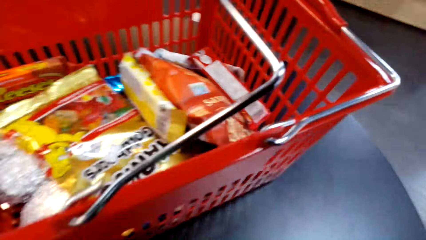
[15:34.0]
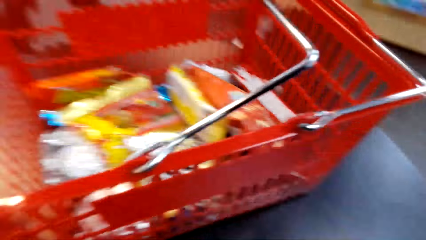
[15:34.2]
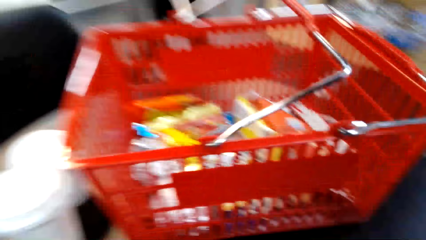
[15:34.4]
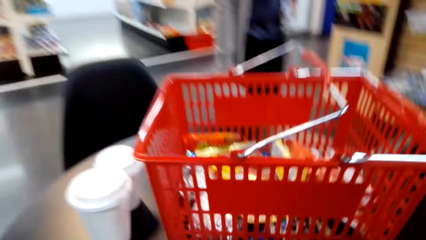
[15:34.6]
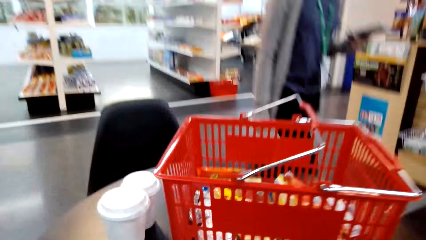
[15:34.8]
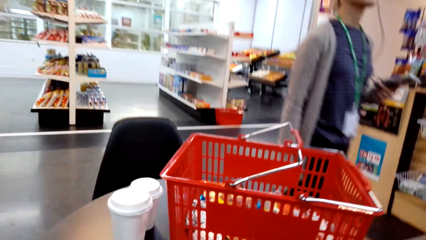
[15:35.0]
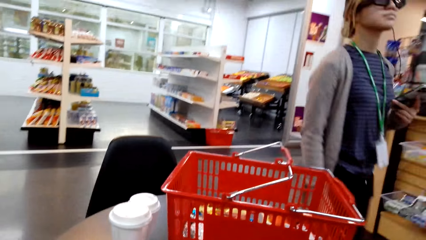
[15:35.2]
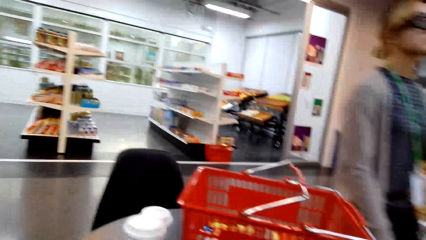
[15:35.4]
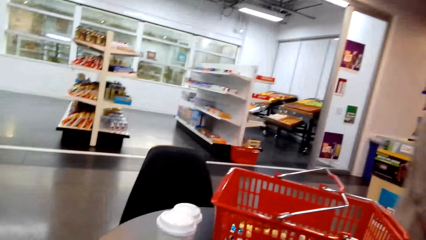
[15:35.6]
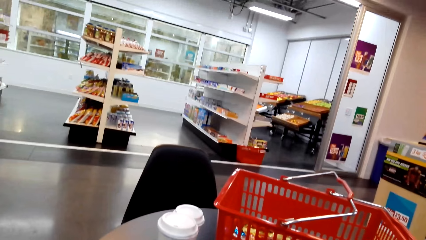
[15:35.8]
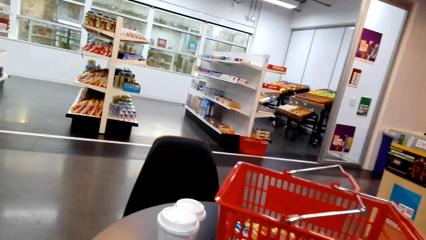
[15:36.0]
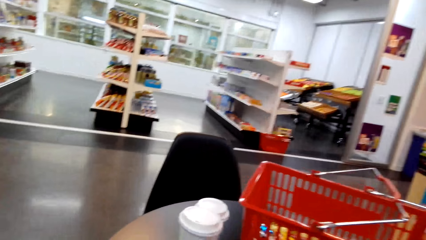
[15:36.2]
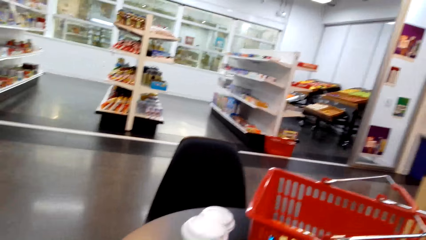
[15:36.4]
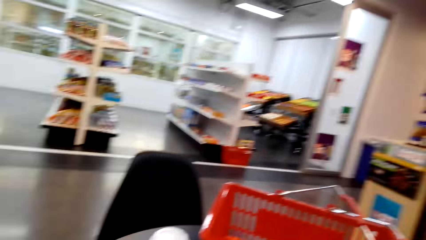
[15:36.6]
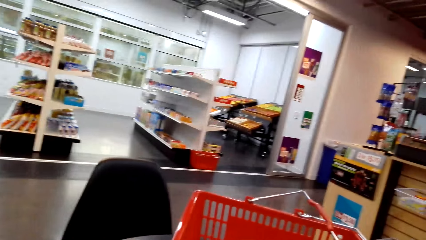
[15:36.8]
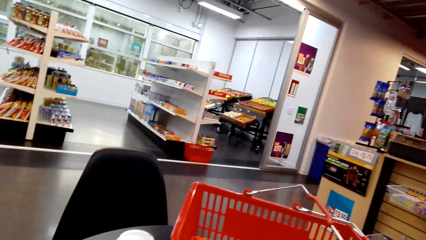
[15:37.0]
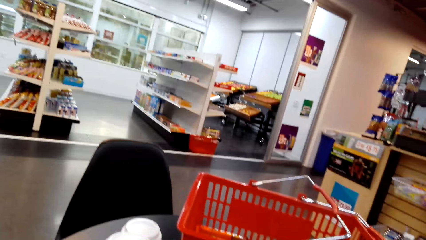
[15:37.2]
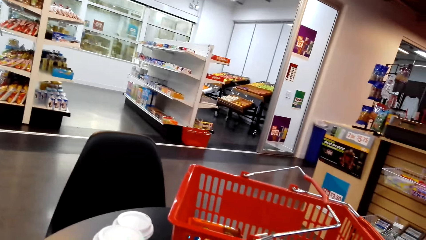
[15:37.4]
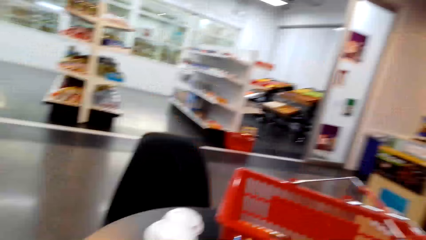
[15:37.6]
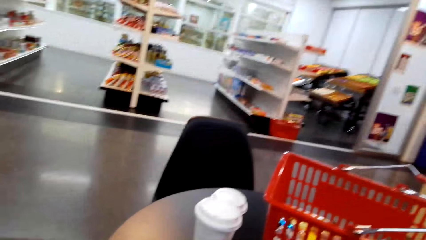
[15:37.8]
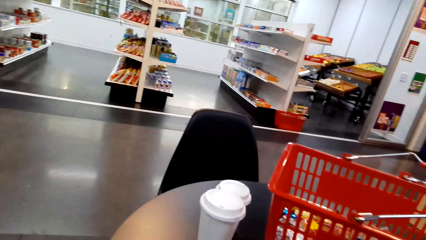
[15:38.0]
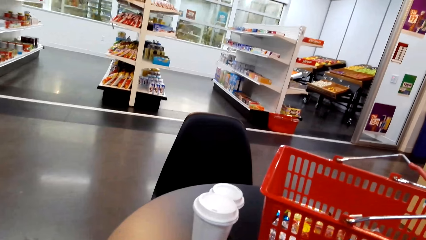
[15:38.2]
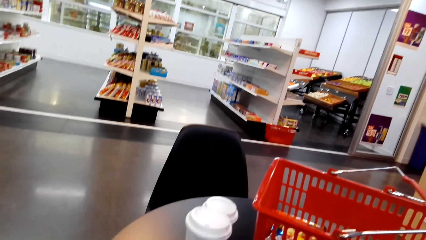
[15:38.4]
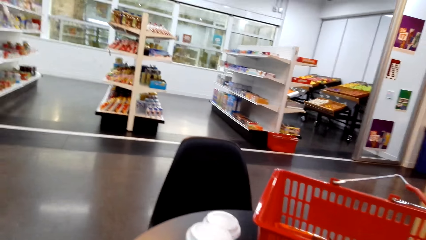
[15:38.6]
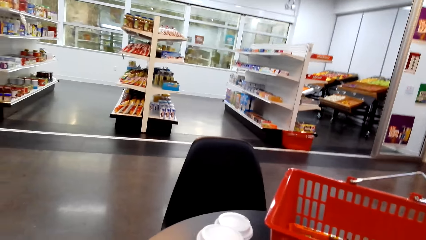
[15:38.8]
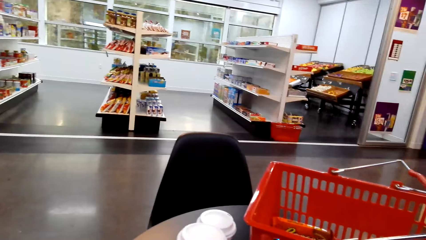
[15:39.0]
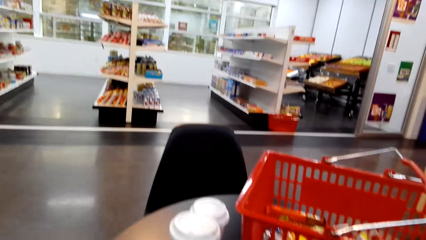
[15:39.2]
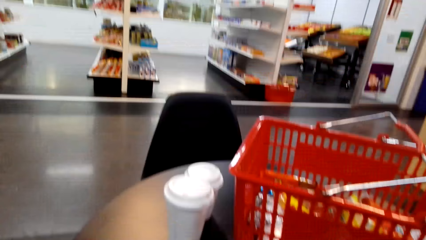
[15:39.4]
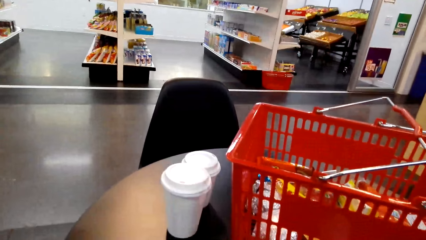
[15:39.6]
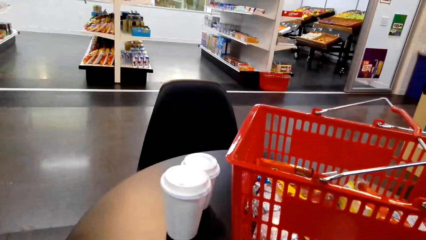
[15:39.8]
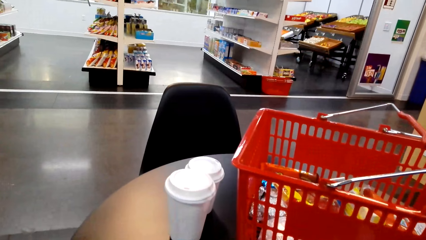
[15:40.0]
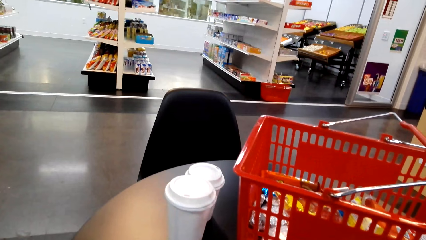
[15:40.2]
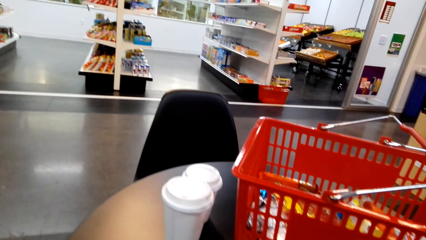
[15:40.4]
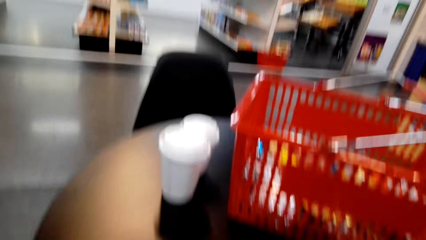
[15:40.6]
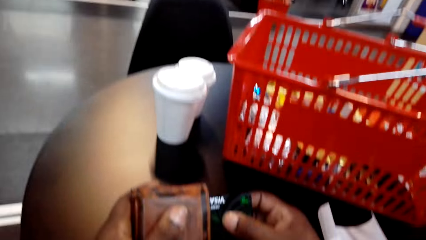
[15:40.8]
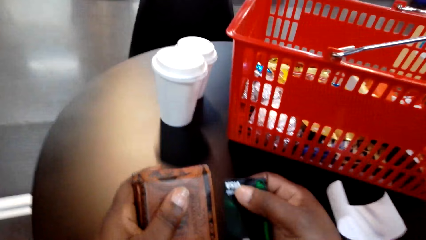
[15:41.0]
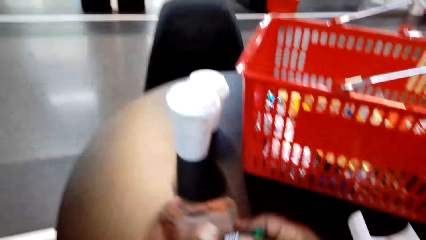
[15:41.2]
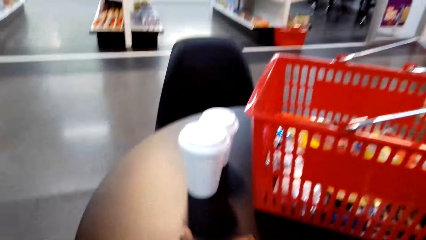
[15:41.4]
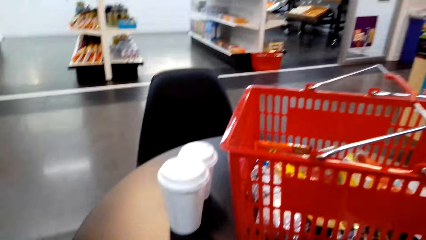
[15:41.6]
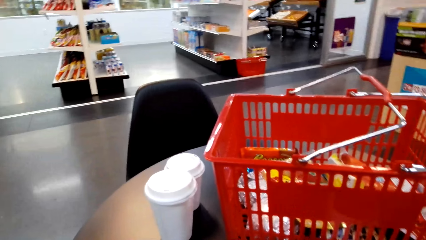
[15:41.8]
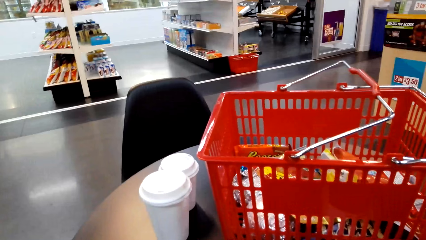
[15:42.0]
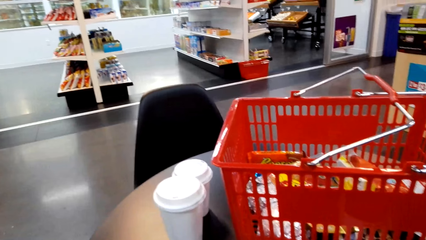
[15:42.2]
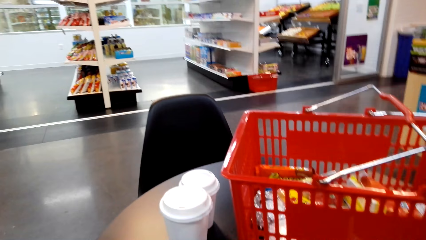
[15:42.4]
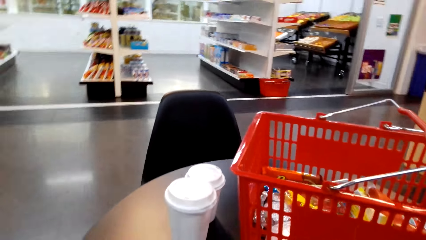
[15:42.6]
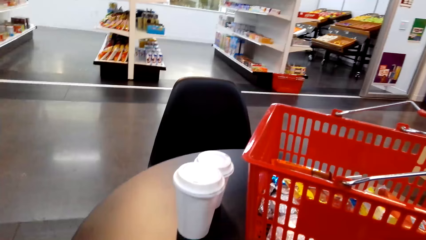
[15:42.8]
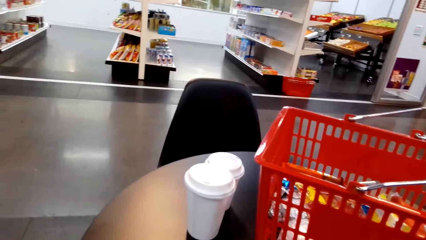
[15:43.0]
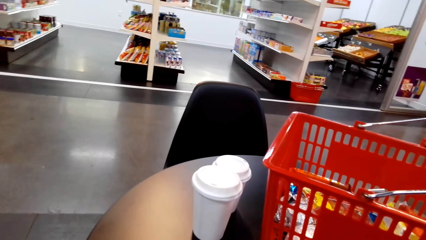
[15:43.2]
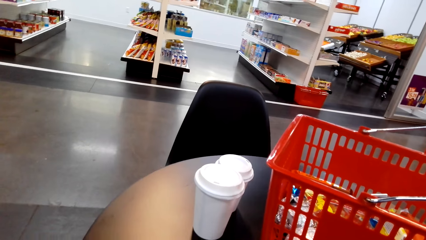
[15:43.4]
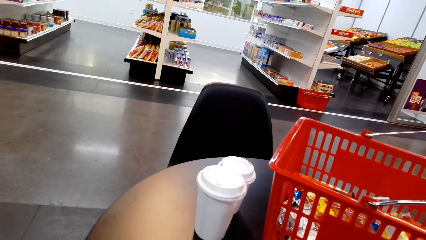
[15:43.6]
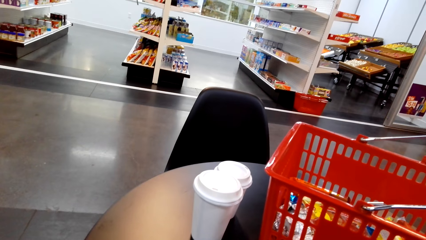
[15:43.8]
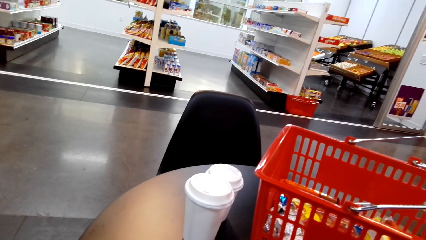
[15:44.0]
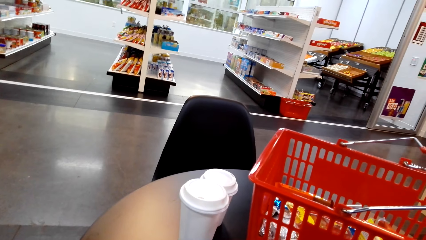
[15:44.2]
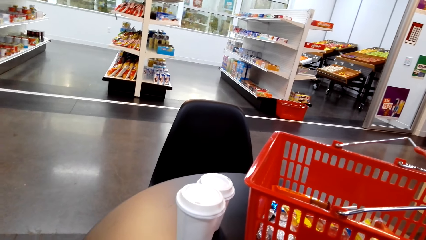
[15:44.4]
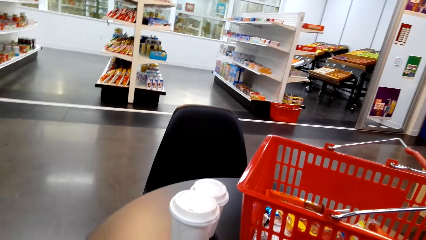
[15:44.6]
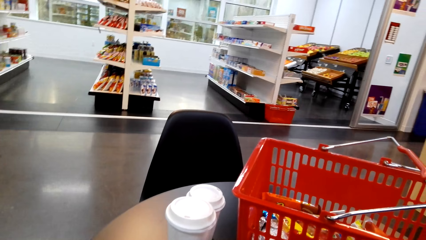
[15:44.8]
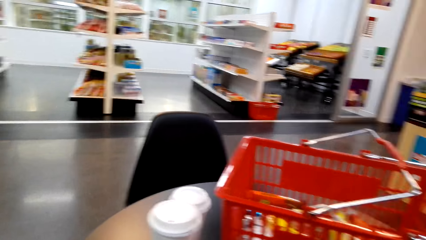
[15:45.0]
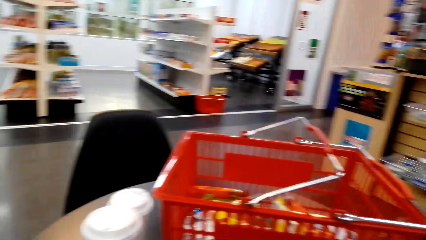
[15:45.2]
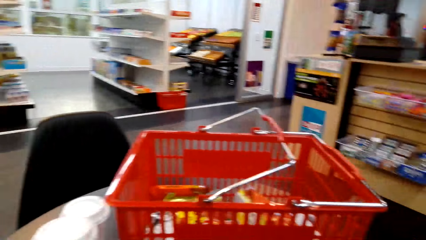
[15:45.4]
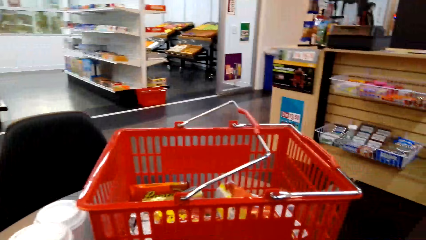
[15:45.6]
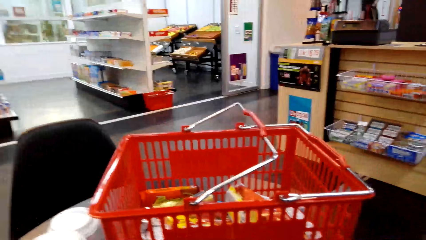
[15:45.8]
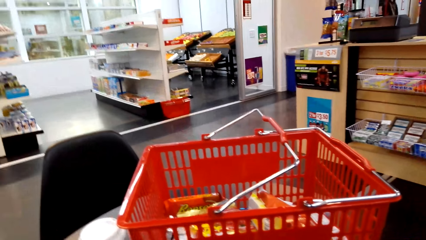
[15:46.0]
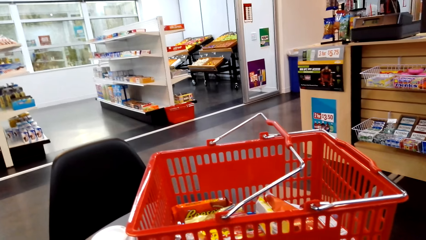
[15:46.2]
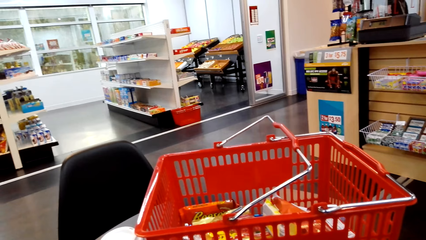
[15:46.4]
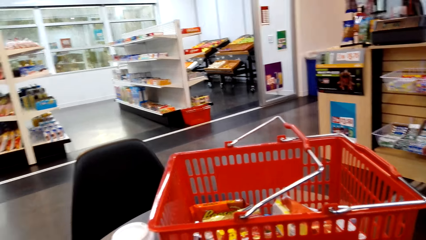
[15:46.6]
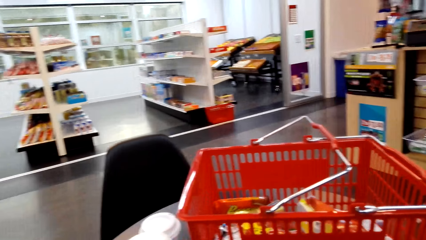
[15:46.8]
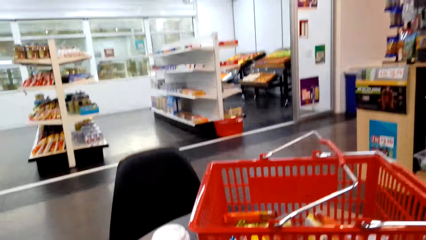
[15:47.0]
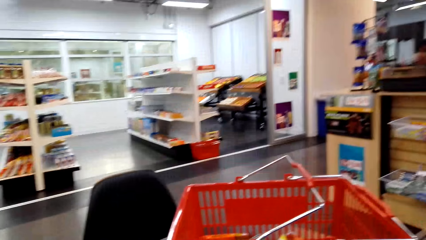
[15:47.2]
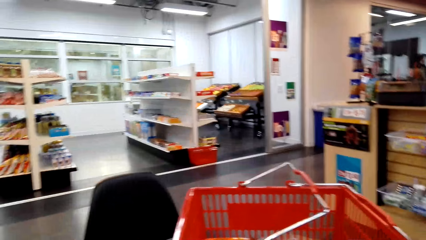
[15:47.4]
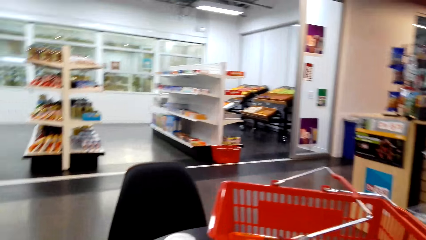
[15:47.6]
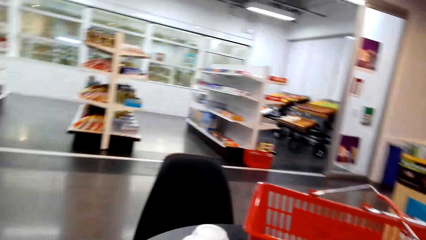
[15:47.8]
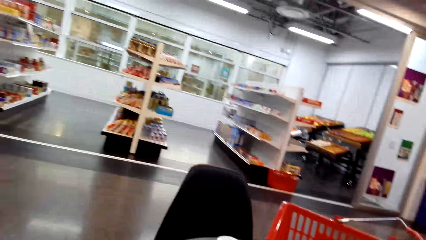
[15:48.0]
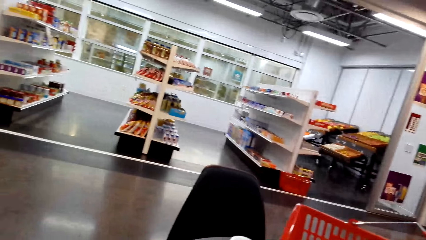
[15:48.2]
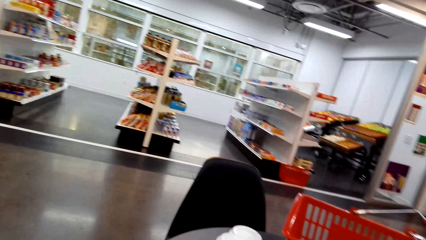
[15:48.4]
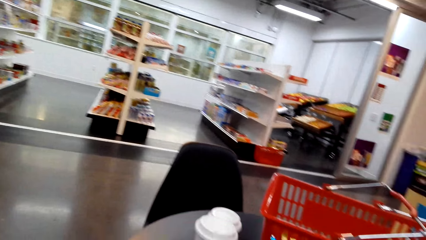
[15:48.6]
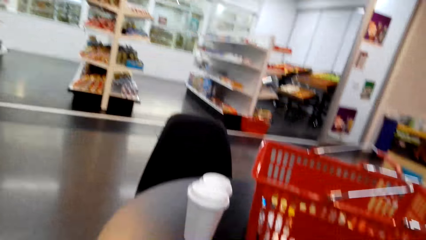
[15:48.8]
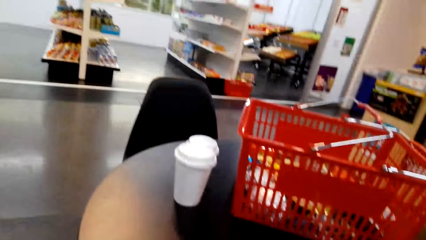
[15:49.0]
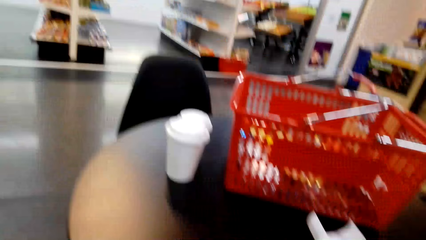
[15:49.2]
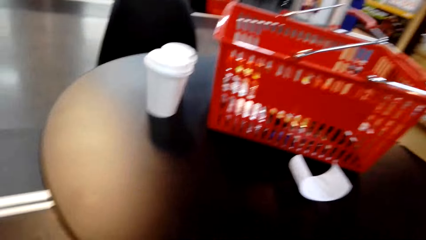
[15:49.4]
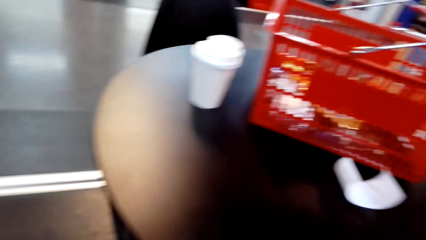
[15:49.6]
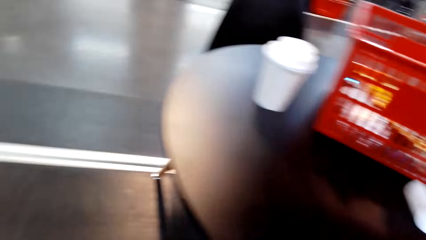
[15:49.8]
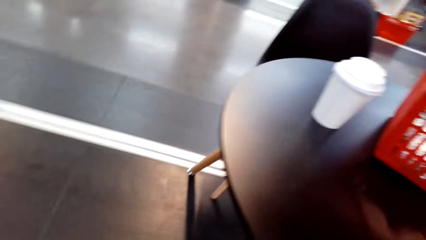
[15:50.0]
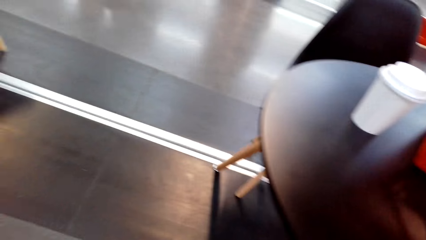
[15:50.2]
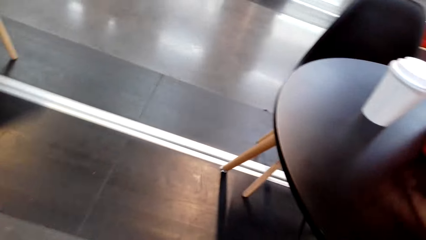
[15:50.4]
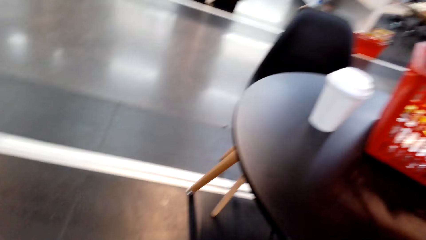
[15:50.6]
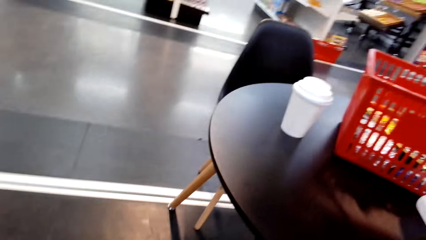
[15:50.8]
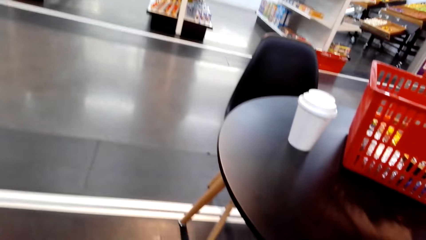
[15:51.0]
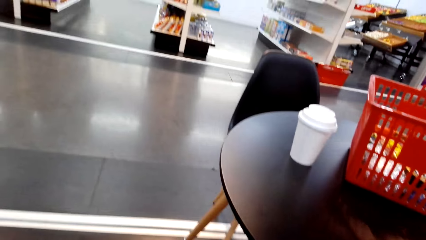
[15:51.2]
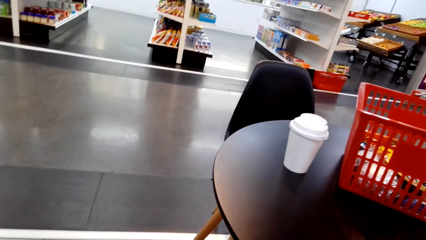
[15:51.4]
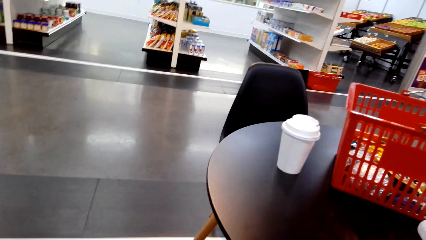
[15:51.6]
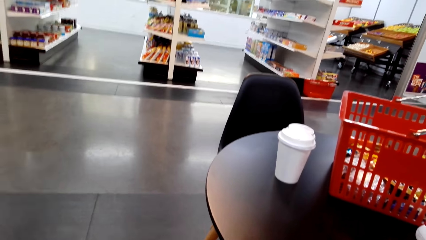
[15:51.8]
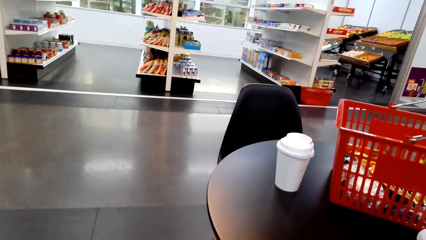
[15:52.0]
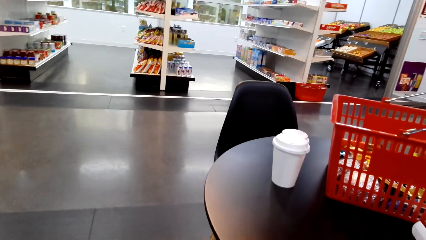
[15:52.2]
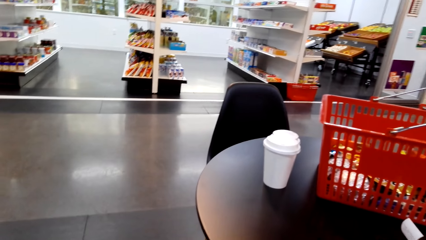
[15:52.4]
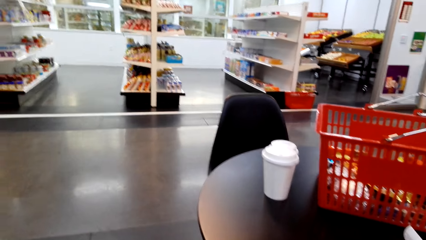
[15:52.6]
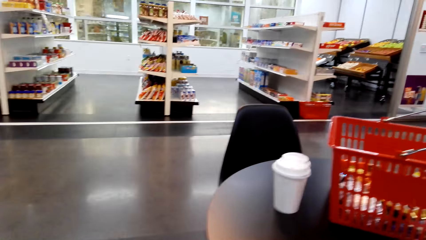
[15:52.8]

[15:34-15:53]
The camera wearer sits. They hold a wallet and a visa card. They put the credit card in the wallet. They look around.
